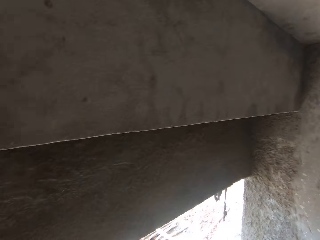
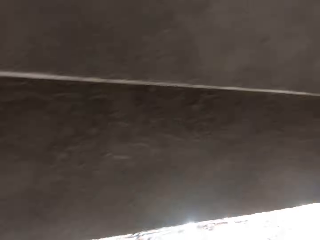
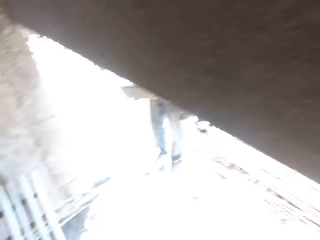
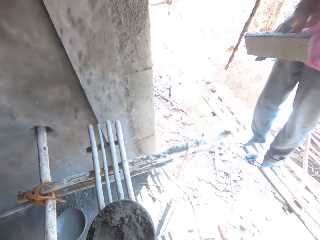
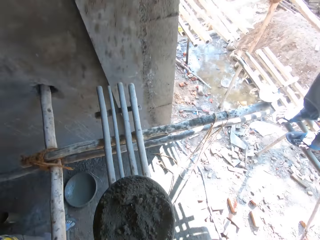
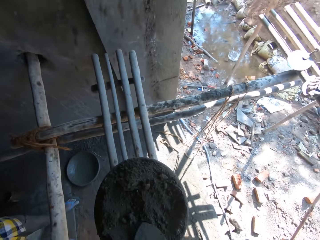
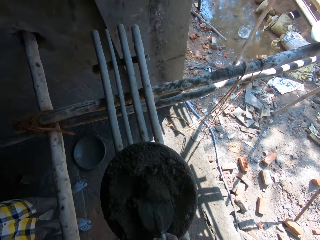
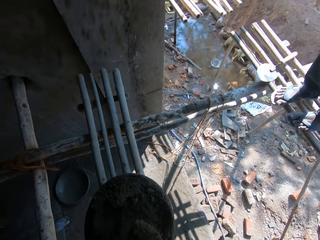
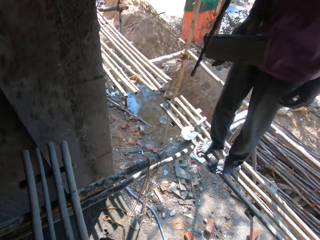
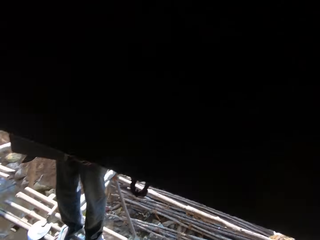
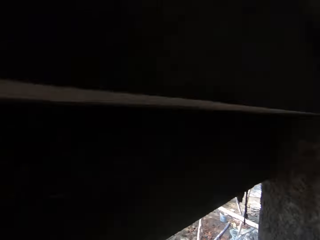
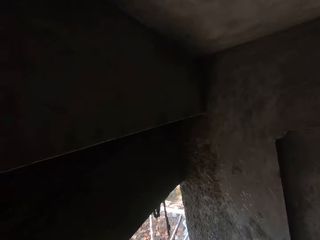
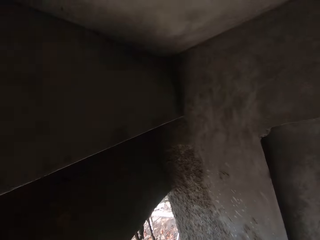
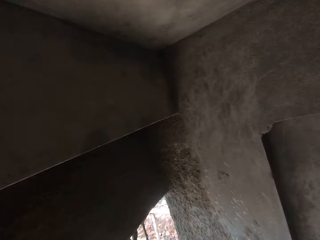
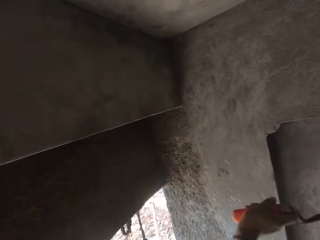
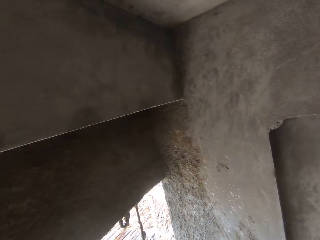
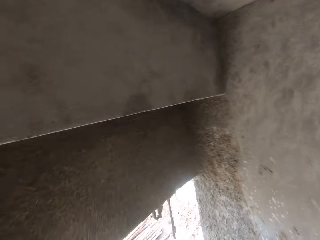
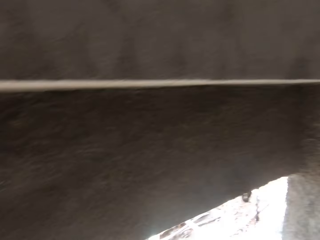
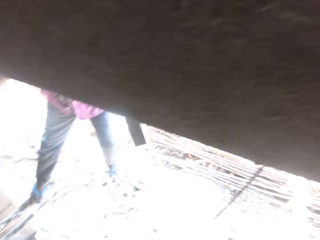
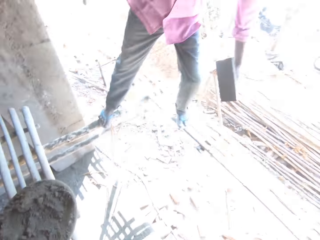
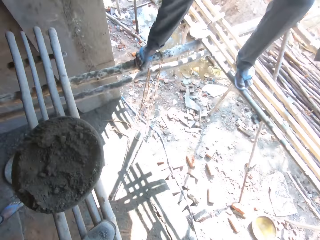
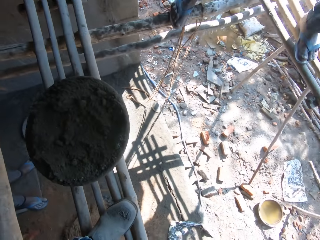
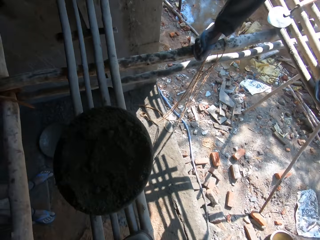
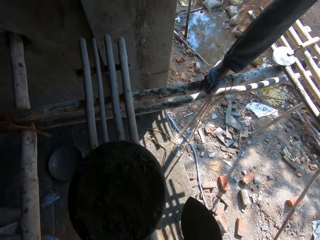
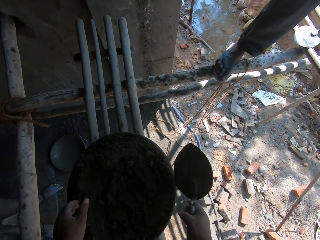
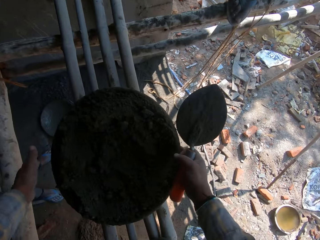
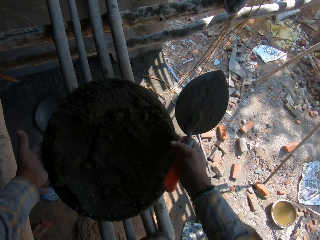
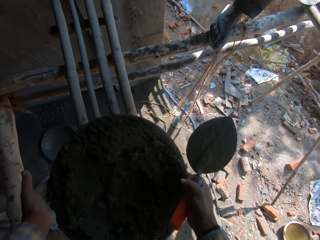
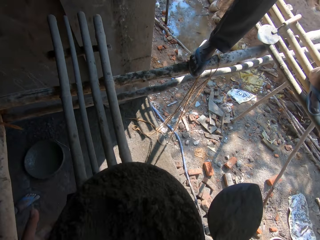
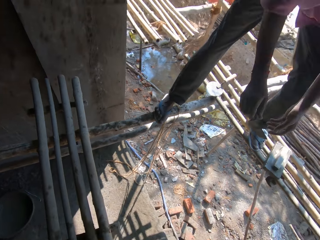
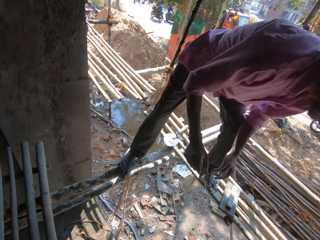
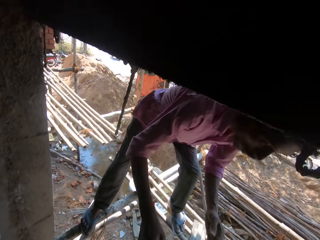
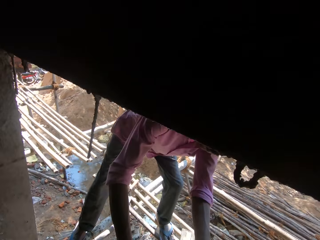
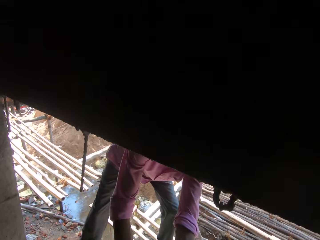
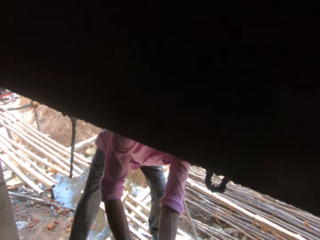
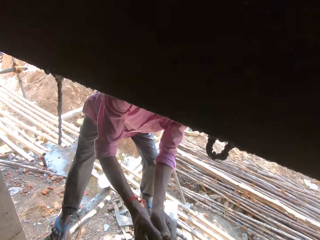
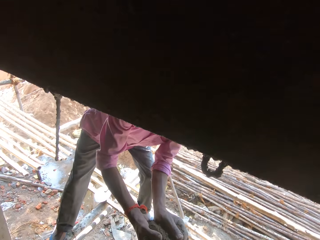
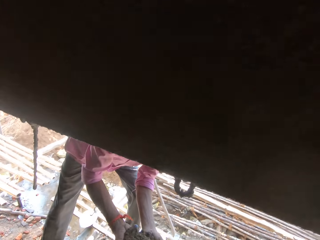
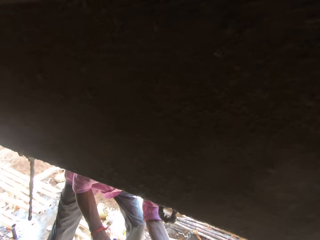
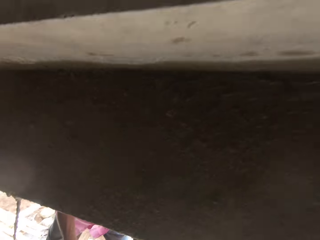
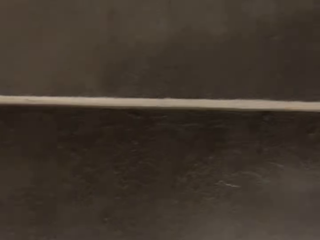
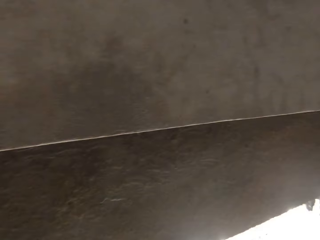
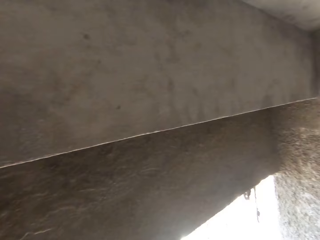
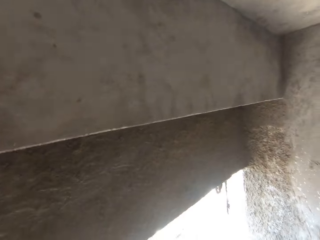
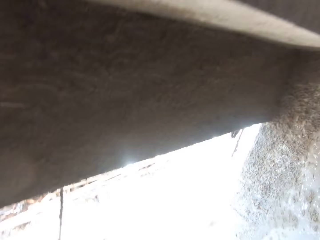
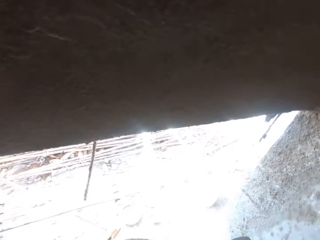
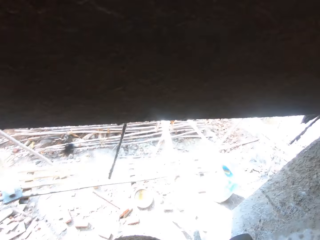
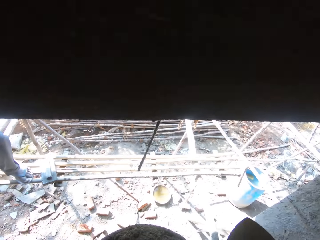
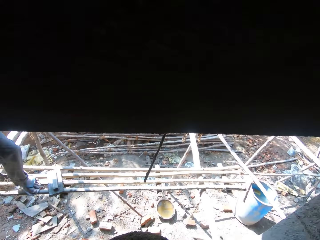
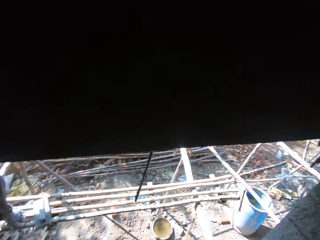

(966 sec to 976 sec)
The camera wearer puts mortar on the bricks. They scoop the mortar. They put the mortar on the bricks. They pick the mortar basin.

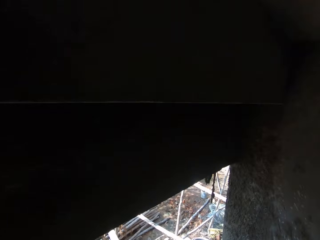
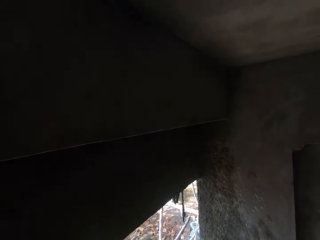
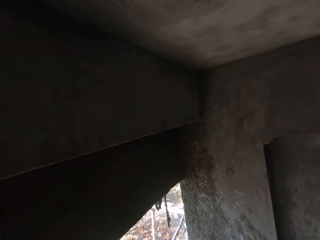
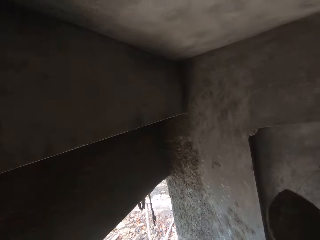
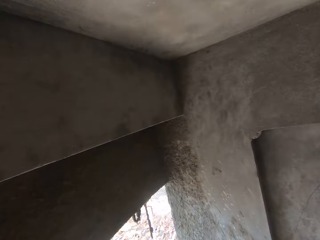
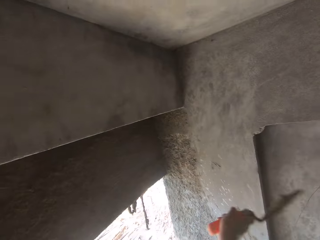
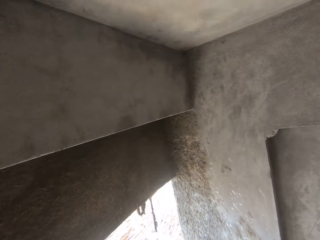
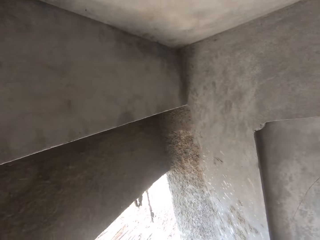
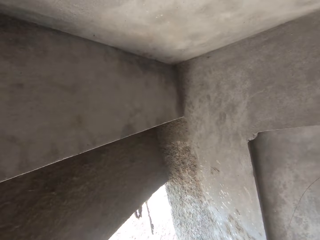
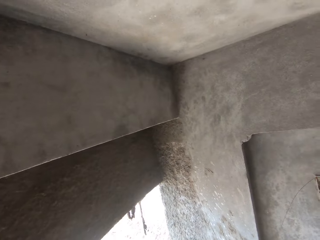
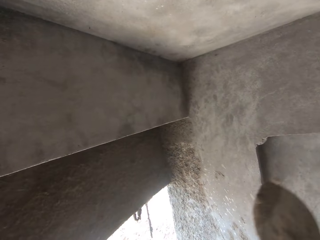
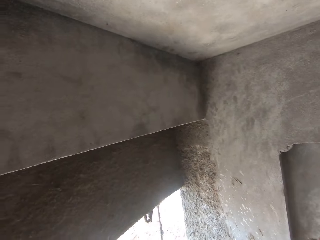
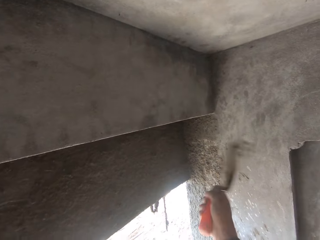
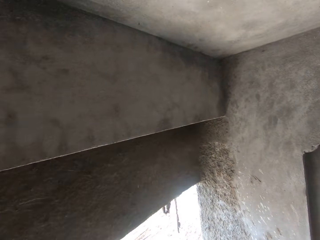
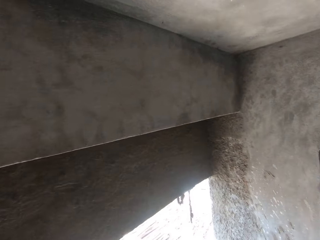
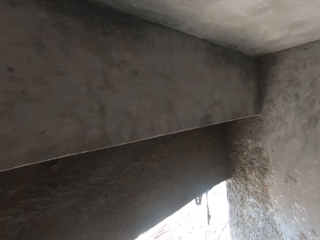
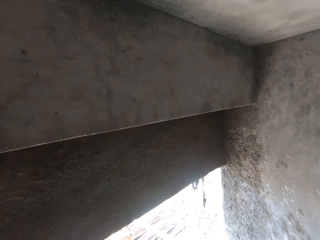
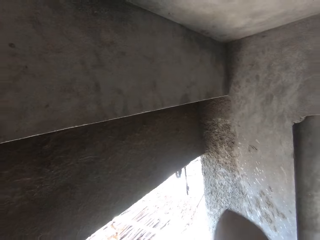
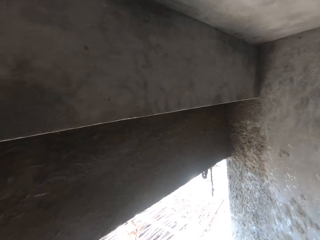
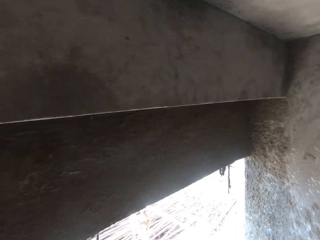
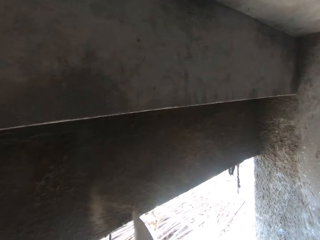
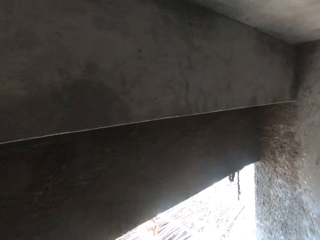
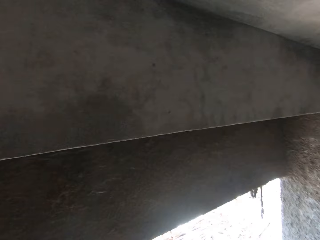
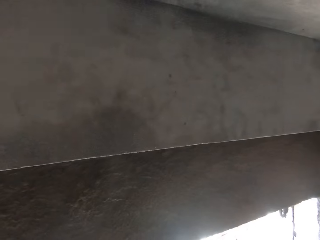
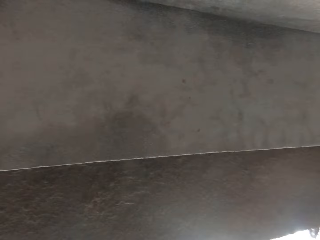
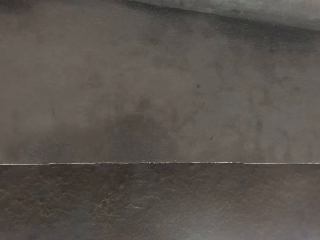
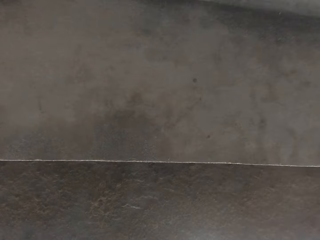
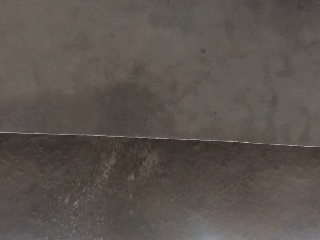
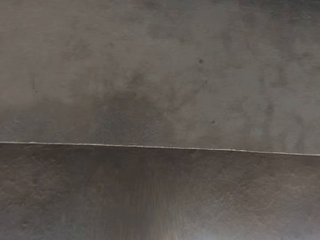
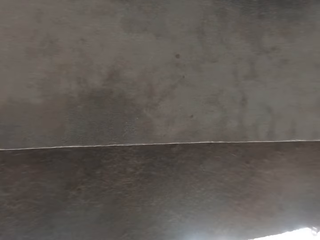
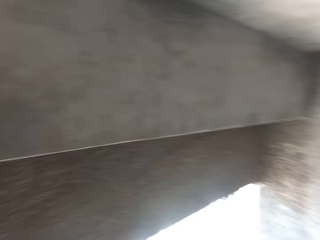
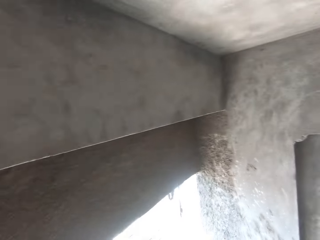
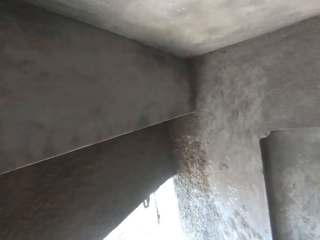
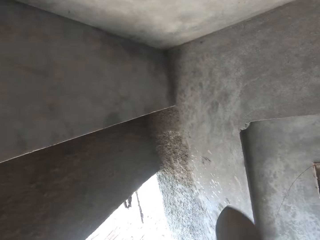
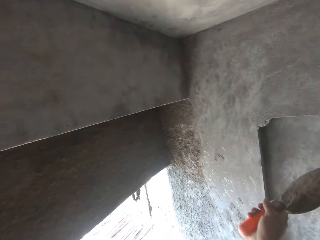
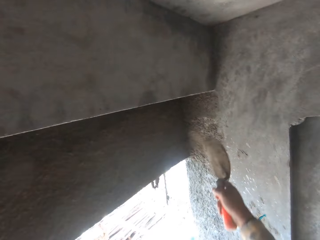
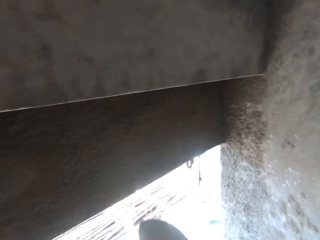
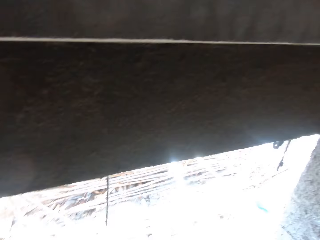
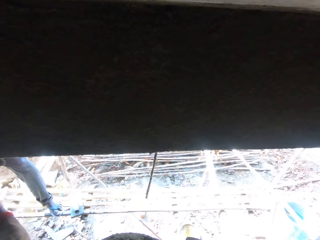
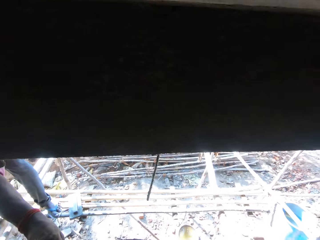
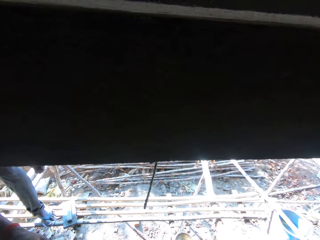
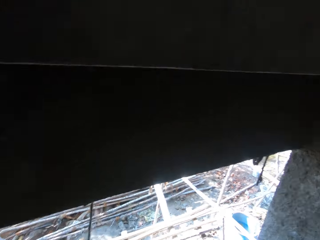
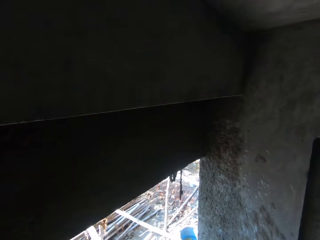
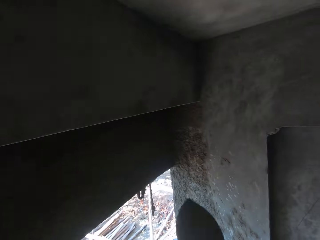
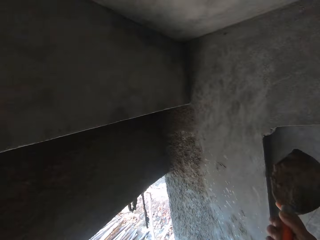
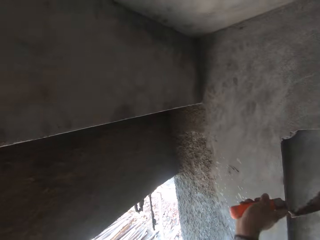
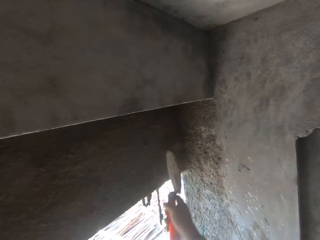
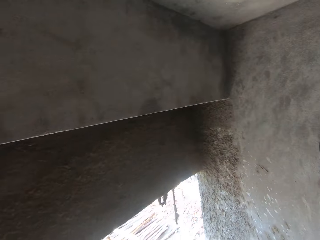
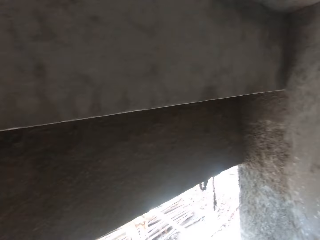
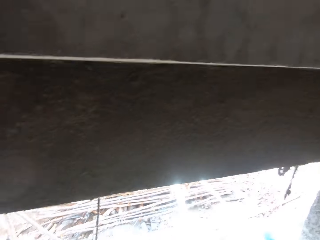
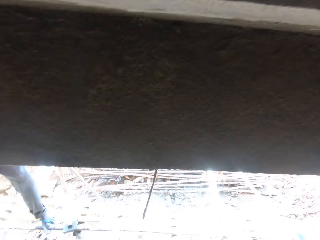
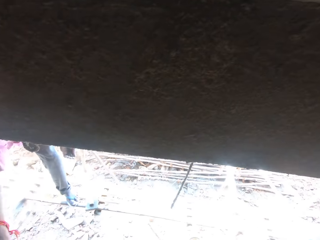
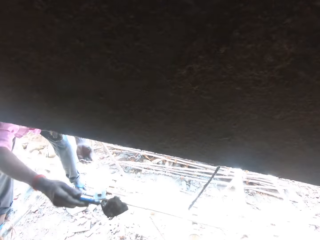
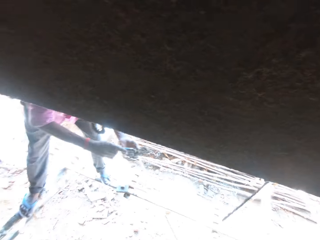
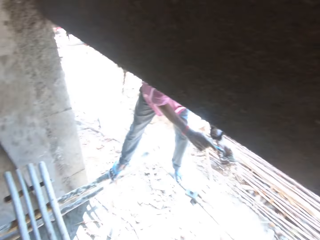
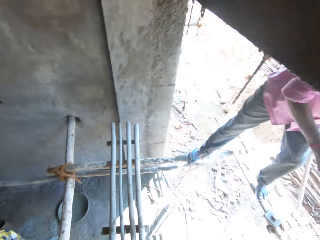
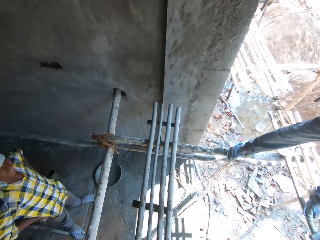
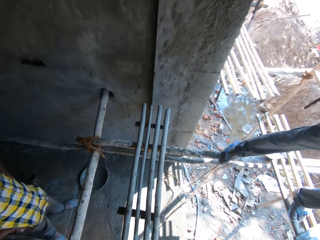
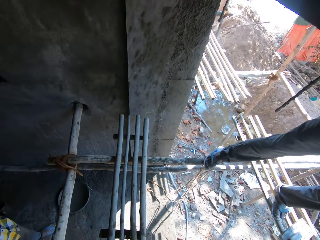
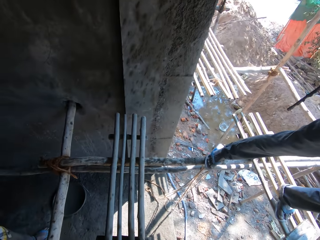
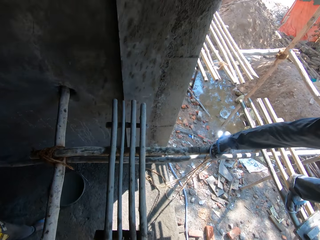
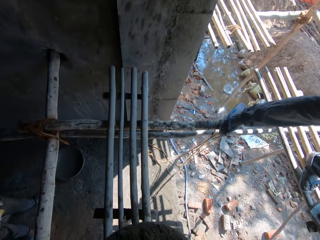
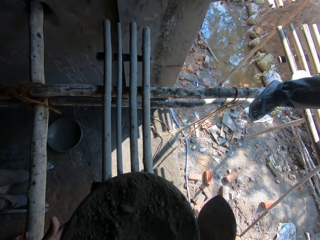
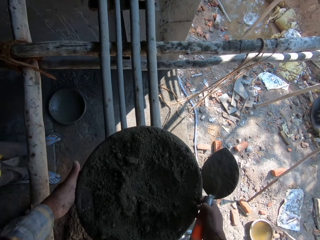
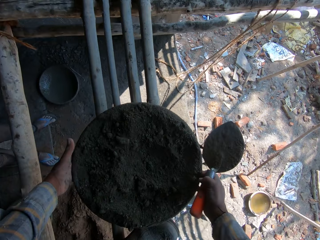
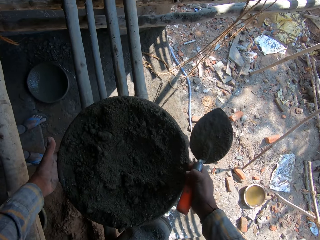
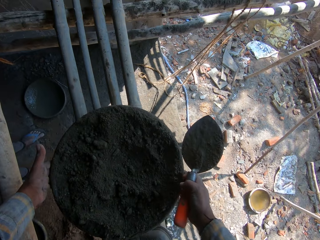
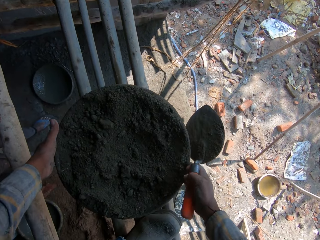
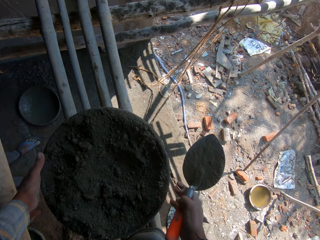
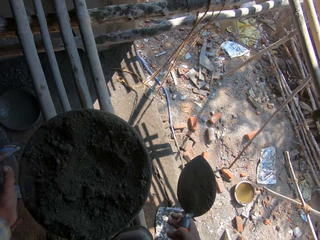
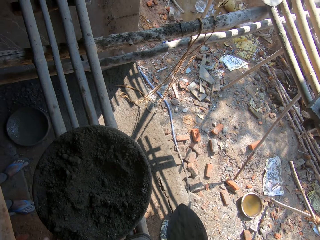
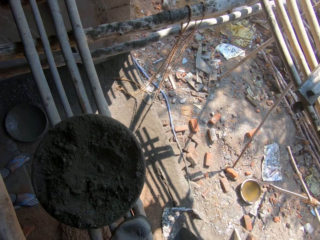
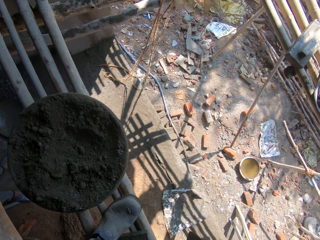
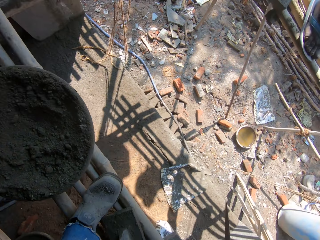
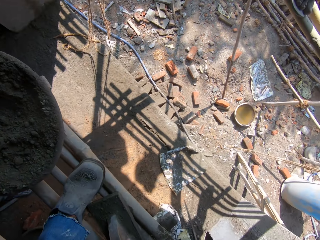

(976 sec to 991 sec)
The camera wearer puts mortar on the bricks. They put the mortar on the bricks again. They put the mortar on the ladder. They push the cement.
